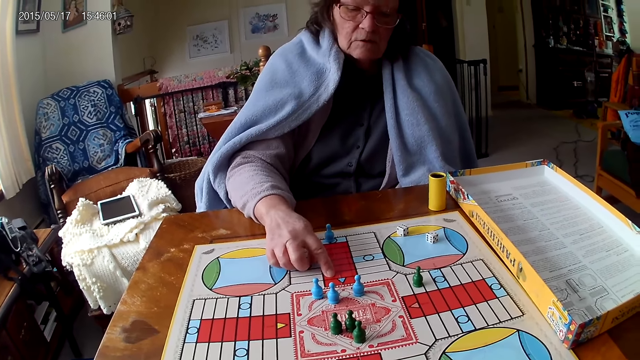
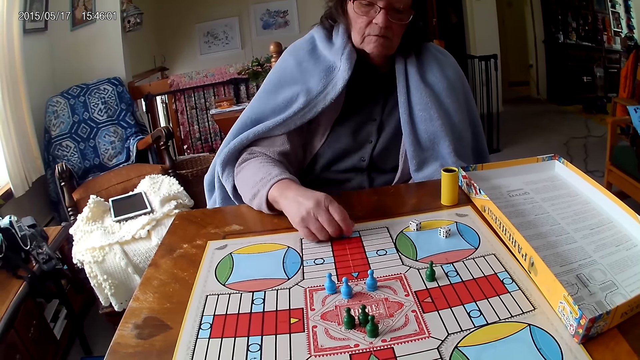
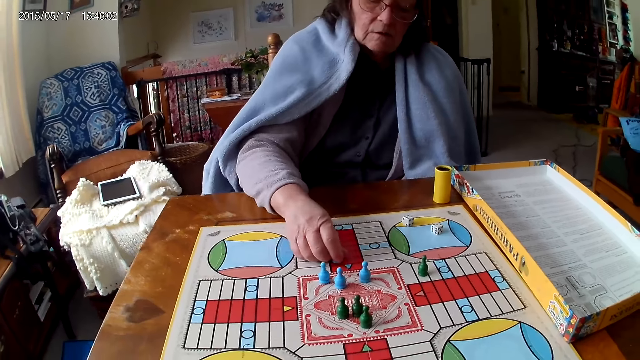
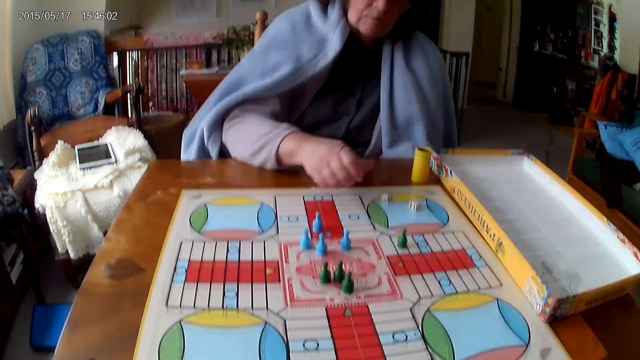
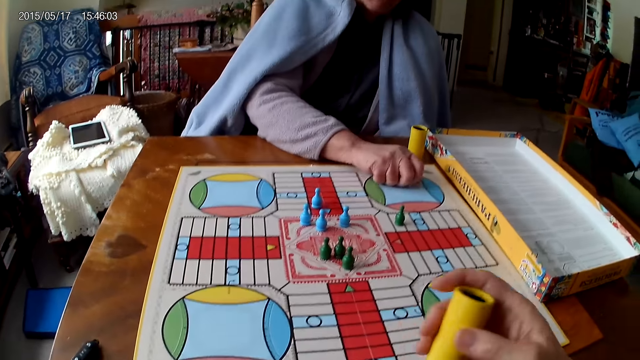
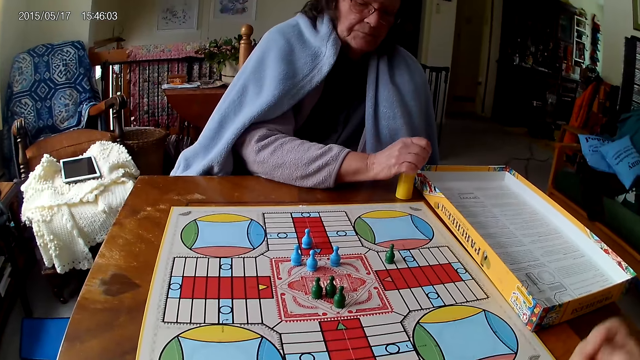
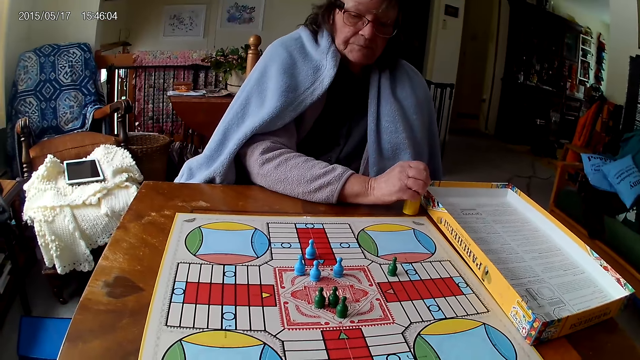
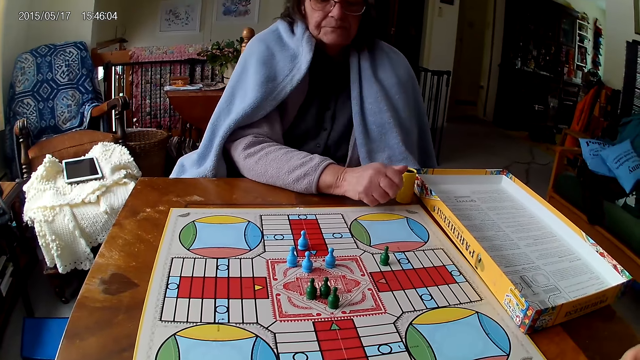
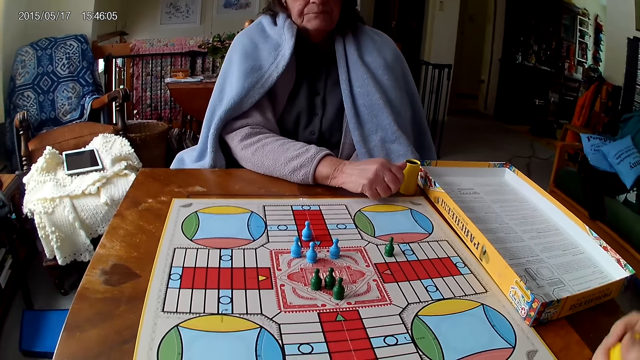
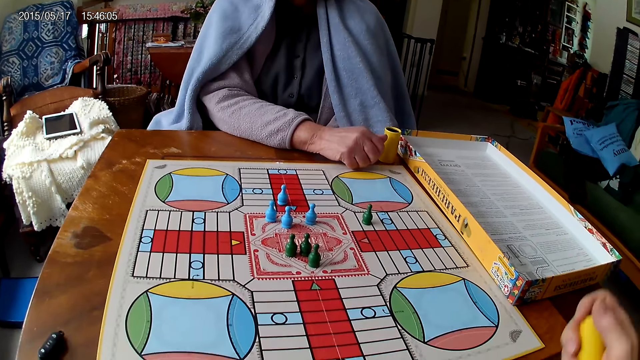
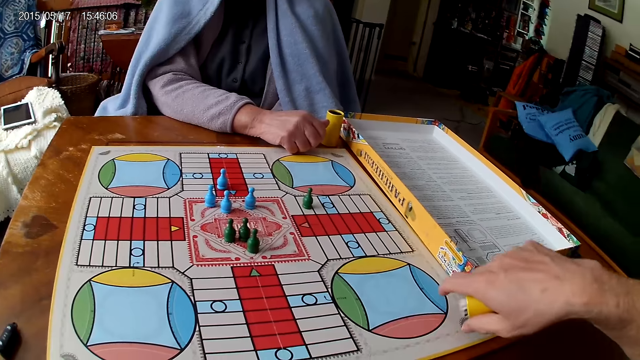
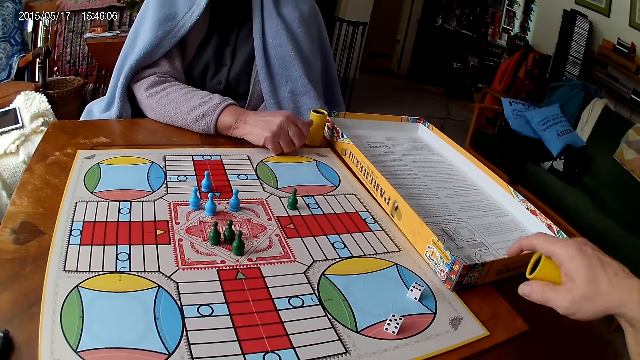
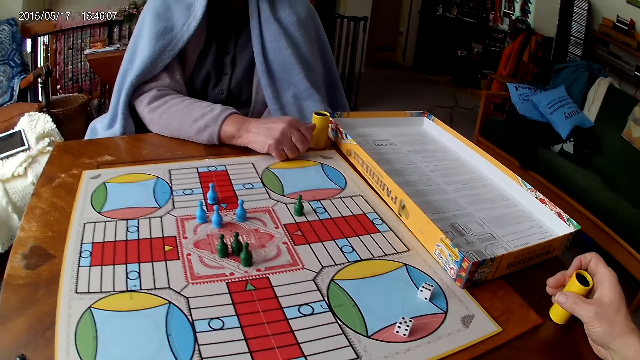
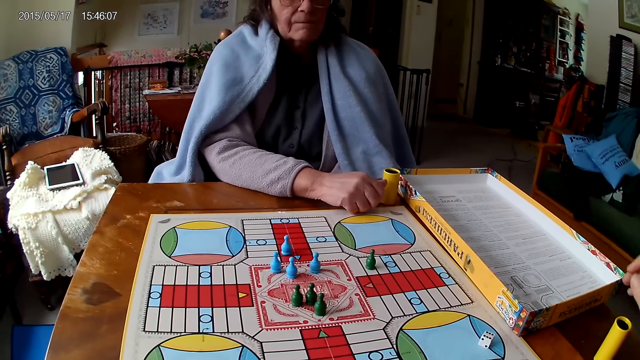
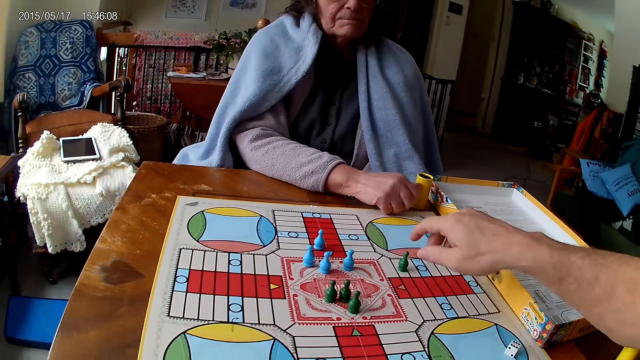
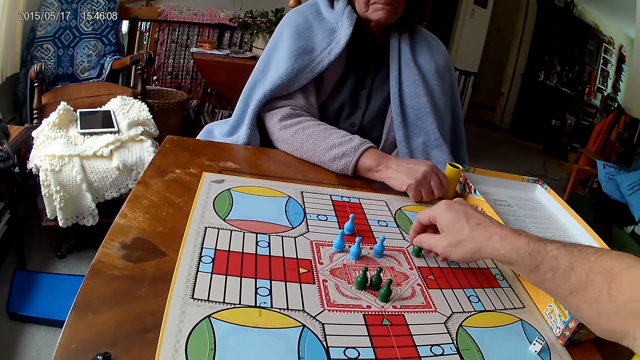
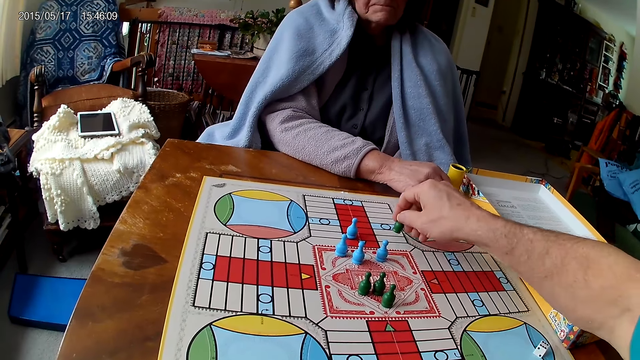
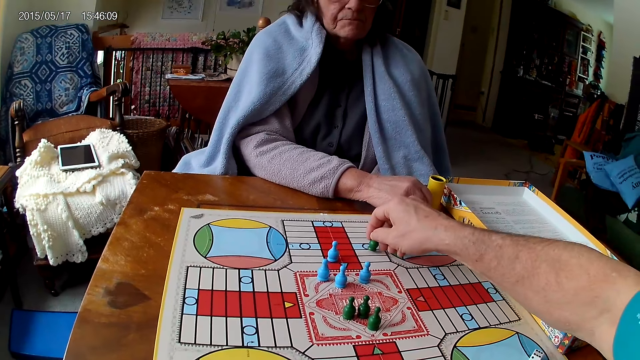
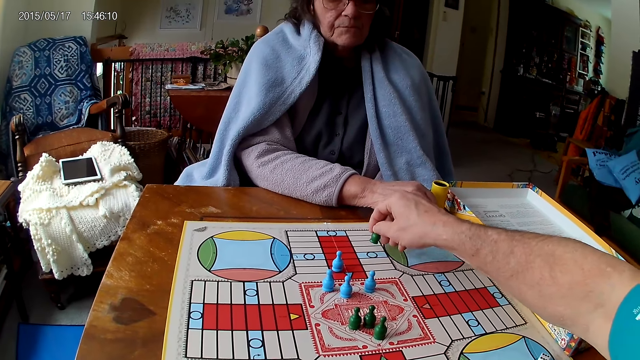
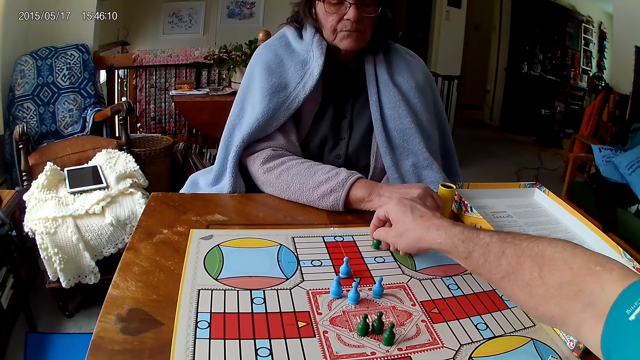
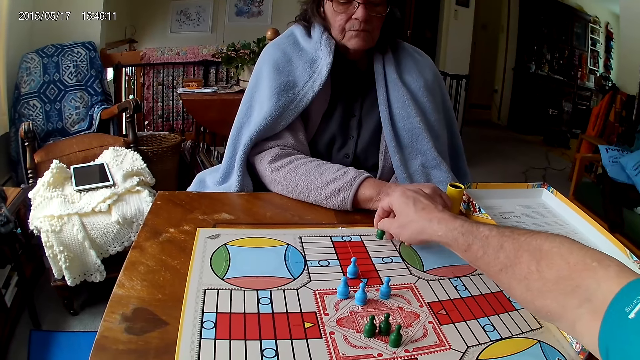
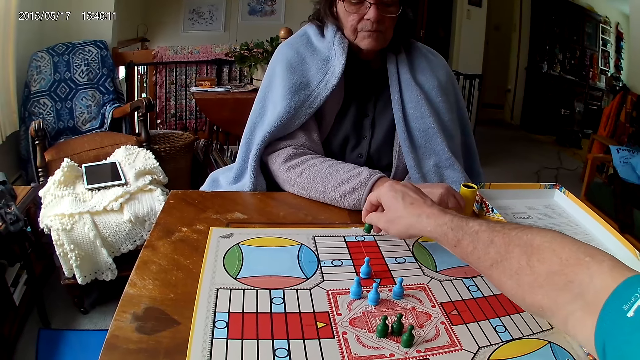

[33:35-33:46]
A woman moves a piece or chess on the Ludo board with her right hand. She picks her dice from the Ludo board with her right hand. The camera wearer shakes his container with his right hand. The woman drops the dice into her container. The camera wearer drops the dice in his container on the Ludo board. He drops his container on the table with his right hand. He picks up the chess, moves a piece on the Ludo board with his right hand, and counts spaces on the board with the chess.

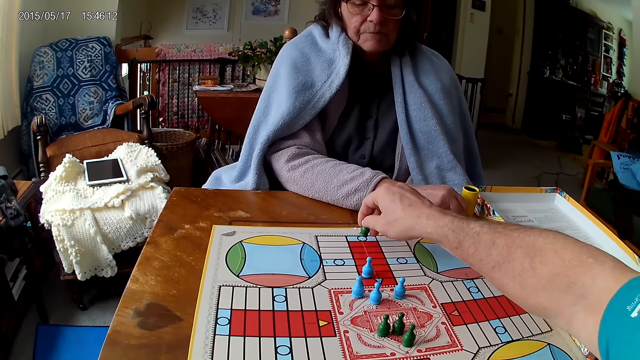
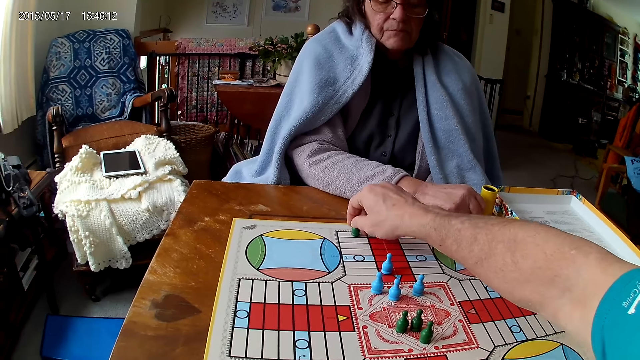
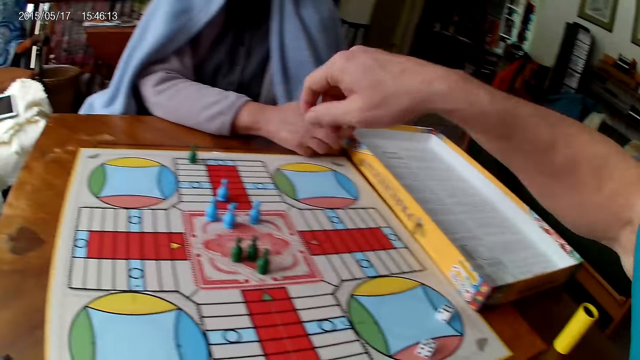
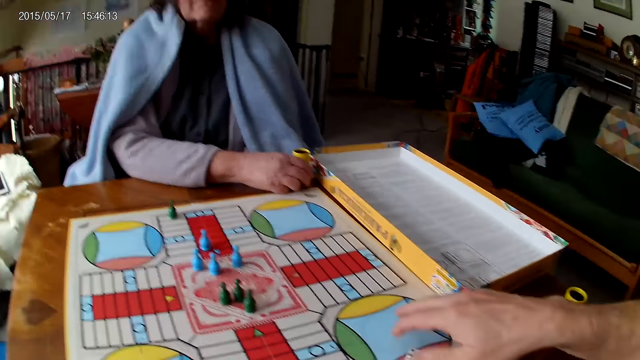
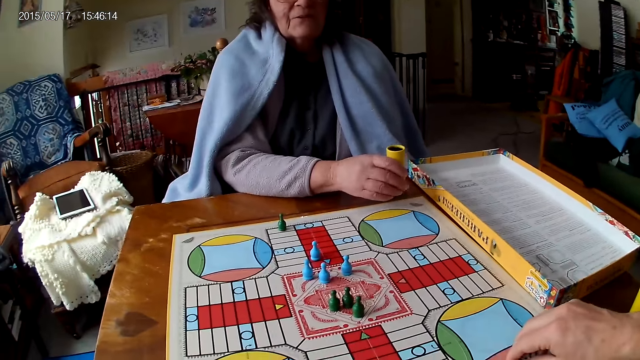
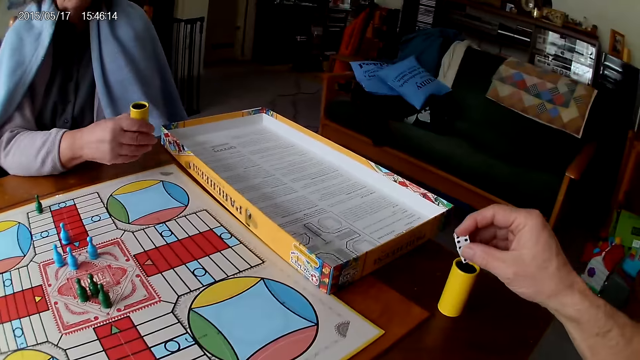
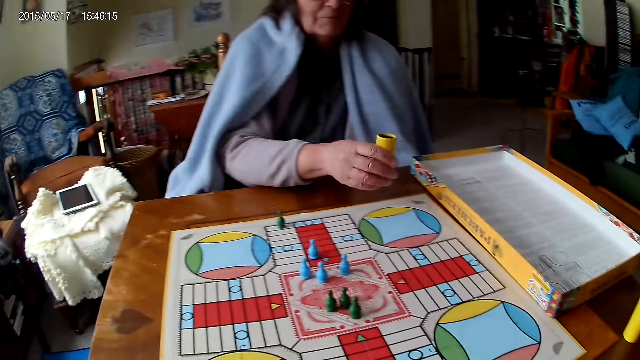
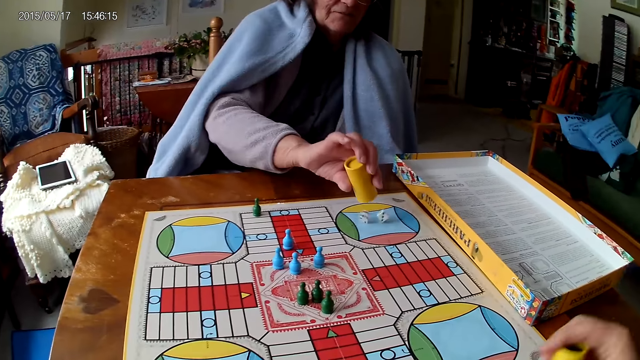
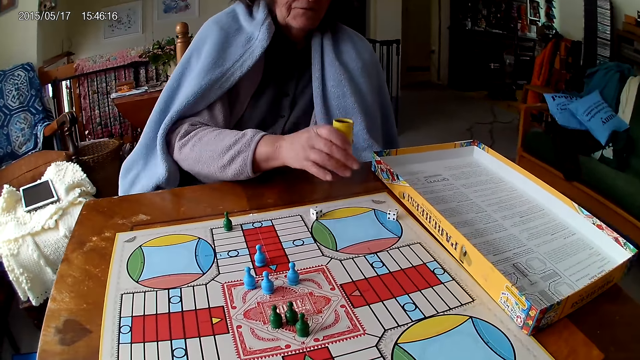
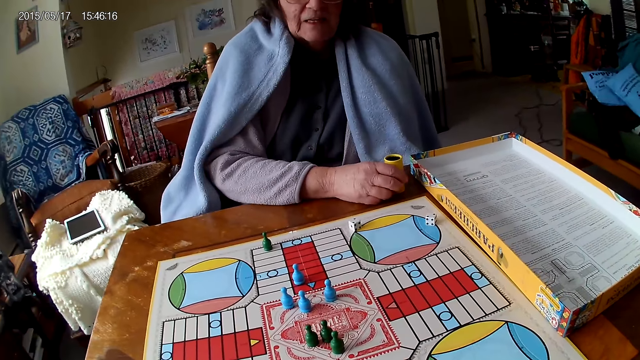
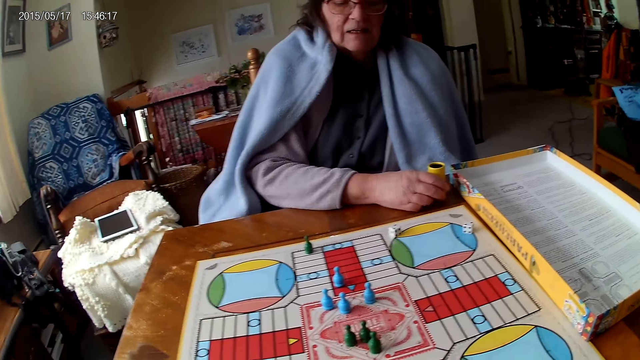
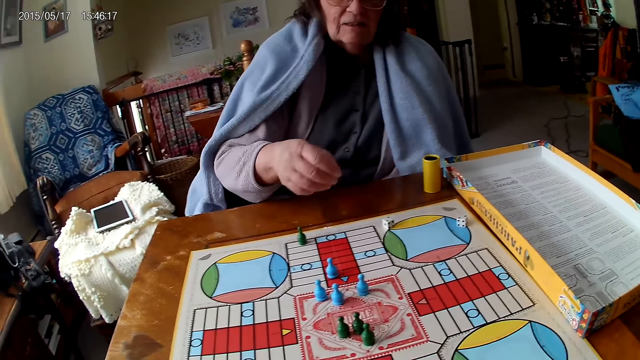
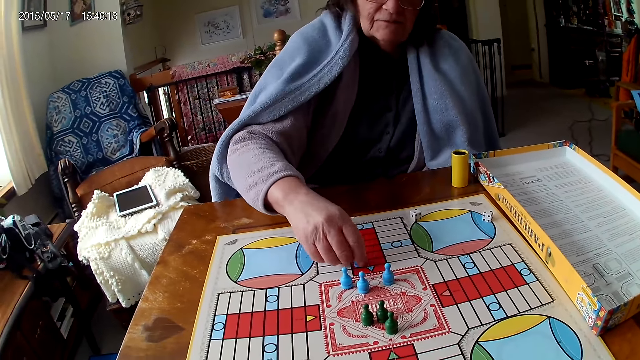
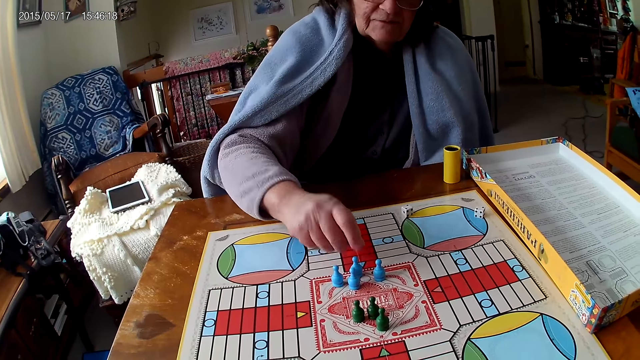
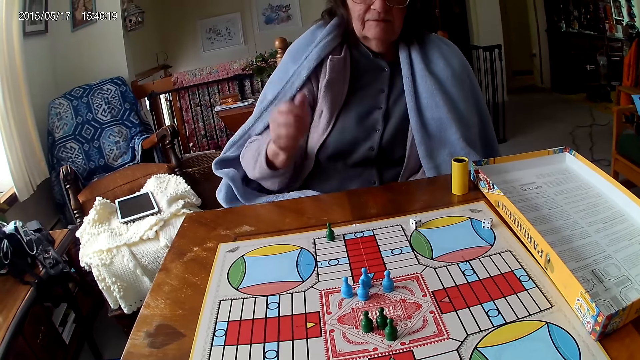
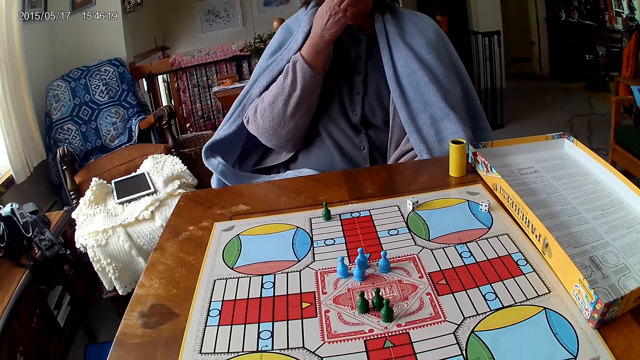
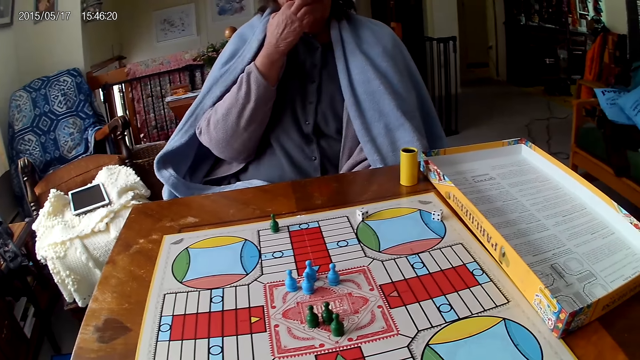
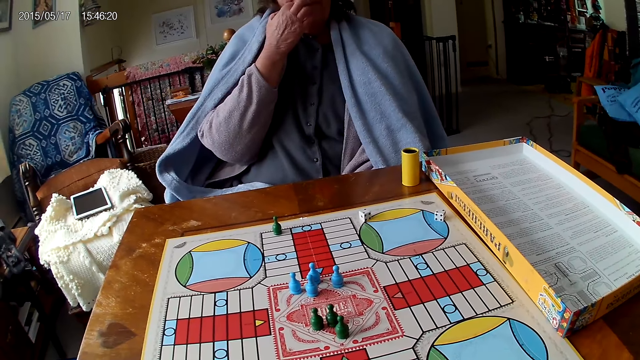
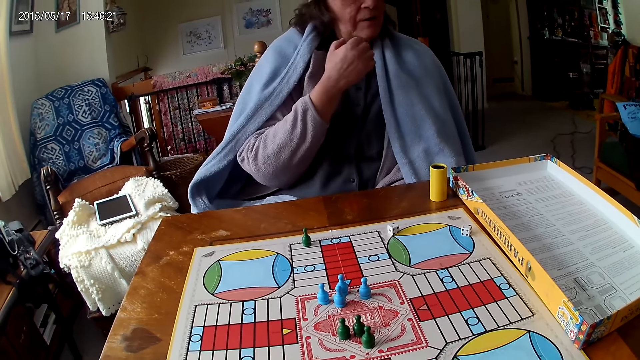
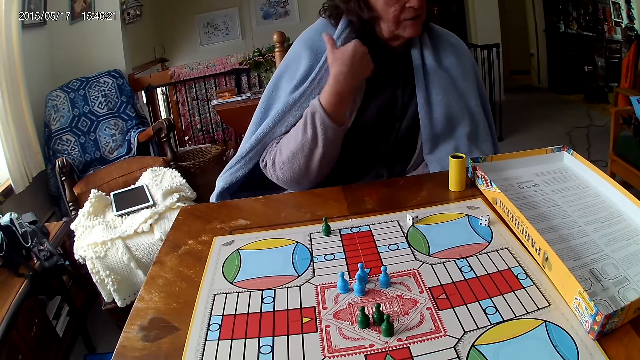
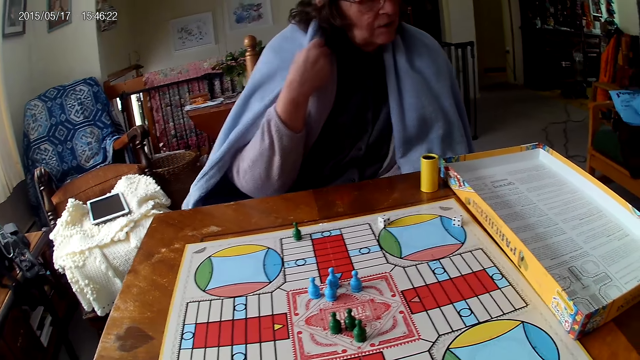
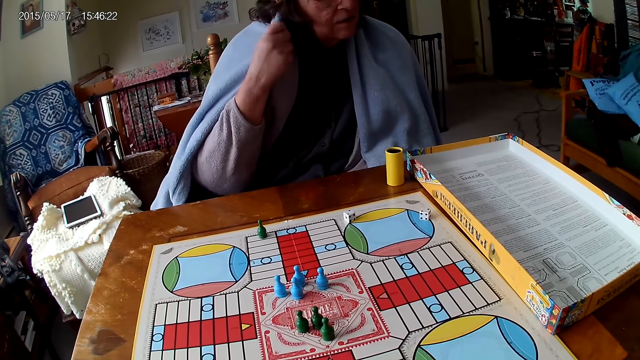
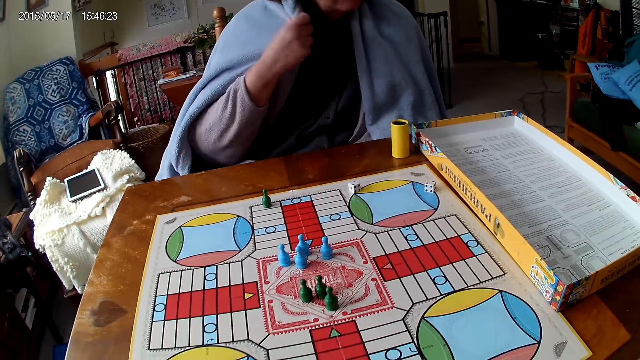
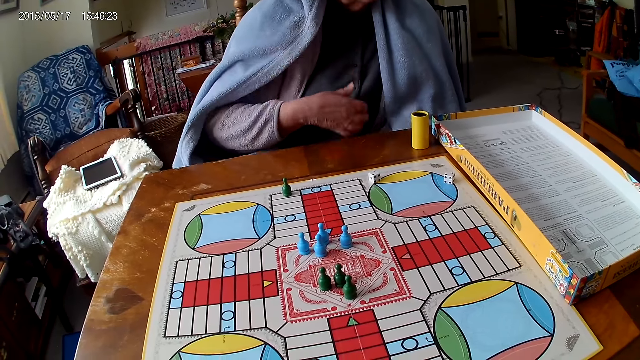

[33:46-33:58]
The camera wearer places the chess on the board. He picks his dice from the Ludo board with his right hand. A woman shakes her container or dice cup with her right hand. The camera wearer drops the dice into his container. The woman shakes the dice cup and drops the dice in her container on the Ludo board. The camera wearer grabs his container from the table with his right hand. The woman drops her container on the table. She moves a piece on the Ludo board with her right hand. She touches the face and moves the cloth on the shoulders.
